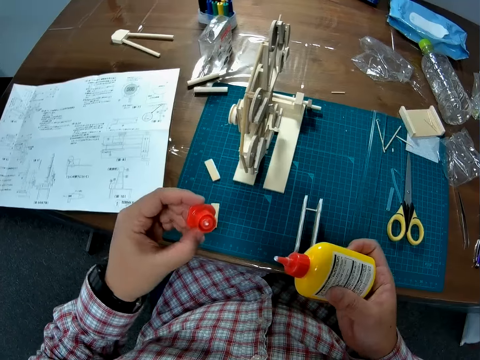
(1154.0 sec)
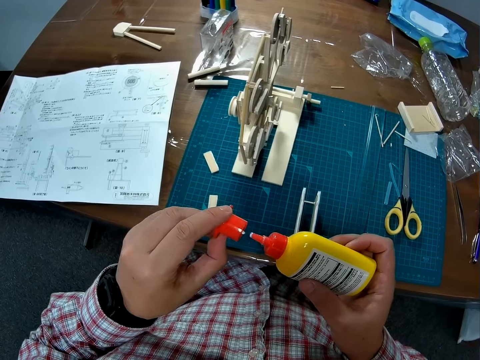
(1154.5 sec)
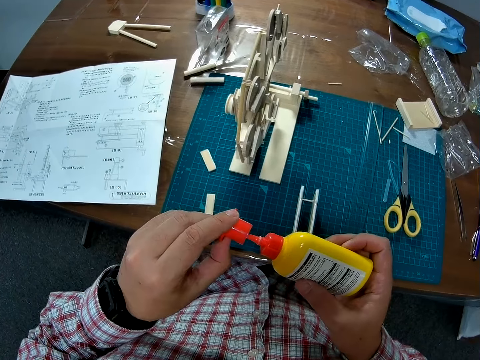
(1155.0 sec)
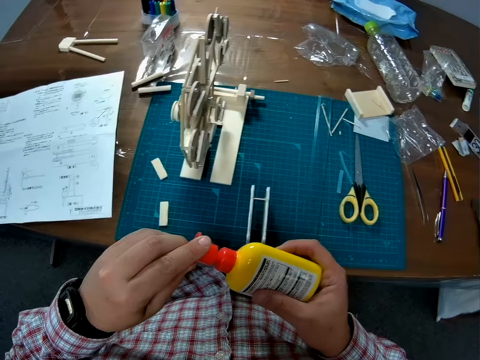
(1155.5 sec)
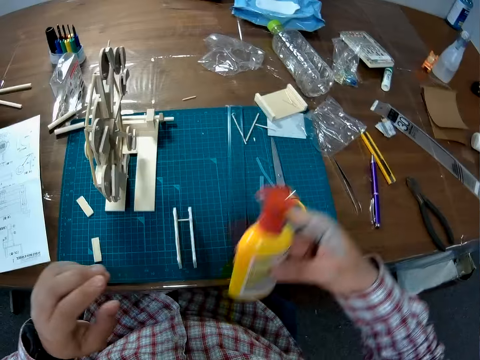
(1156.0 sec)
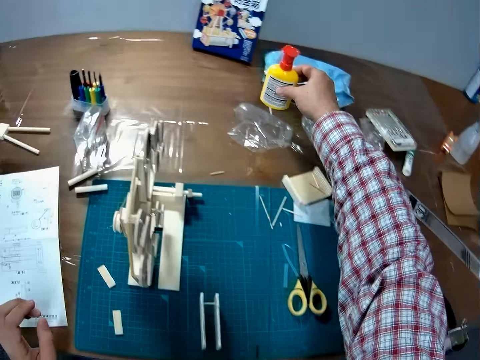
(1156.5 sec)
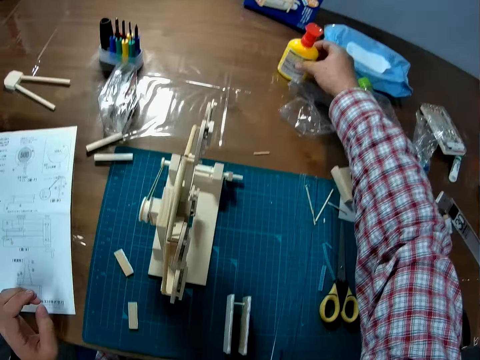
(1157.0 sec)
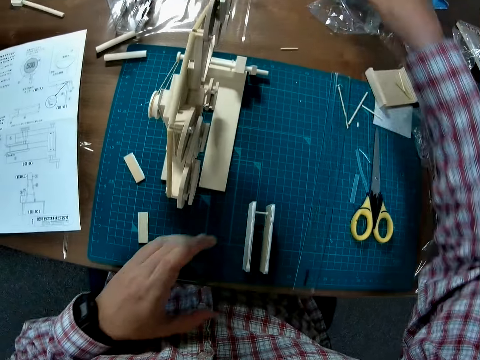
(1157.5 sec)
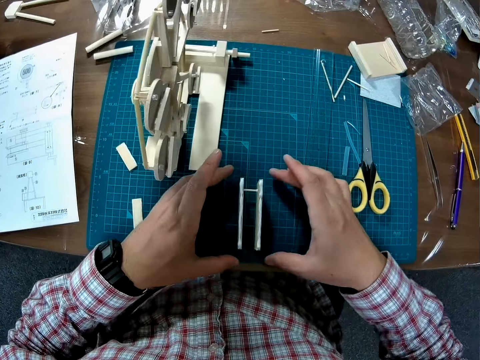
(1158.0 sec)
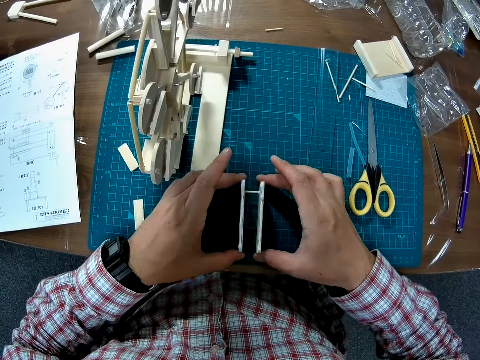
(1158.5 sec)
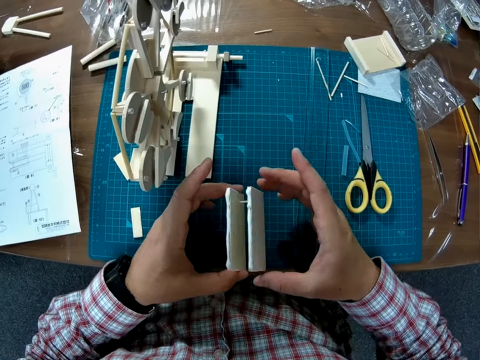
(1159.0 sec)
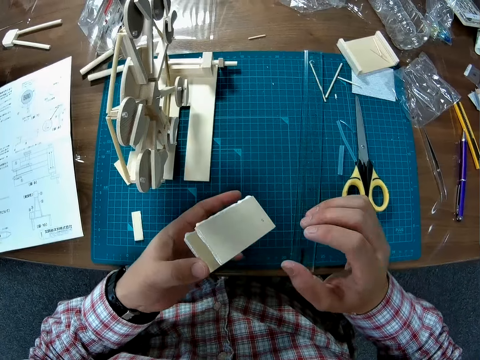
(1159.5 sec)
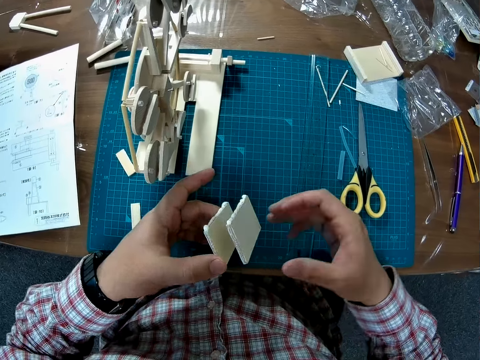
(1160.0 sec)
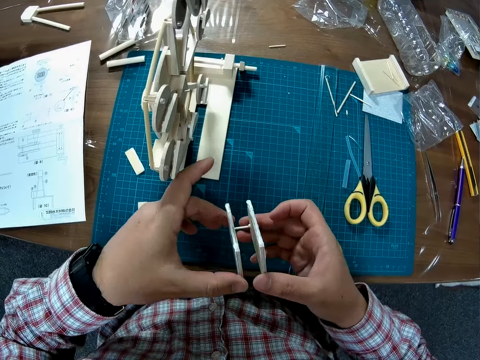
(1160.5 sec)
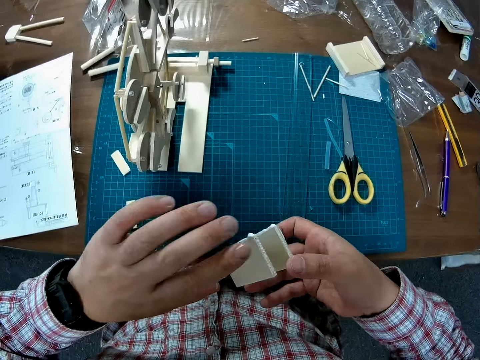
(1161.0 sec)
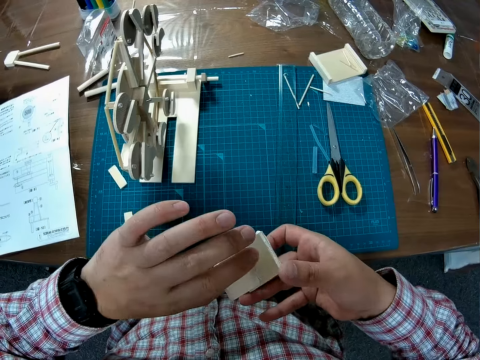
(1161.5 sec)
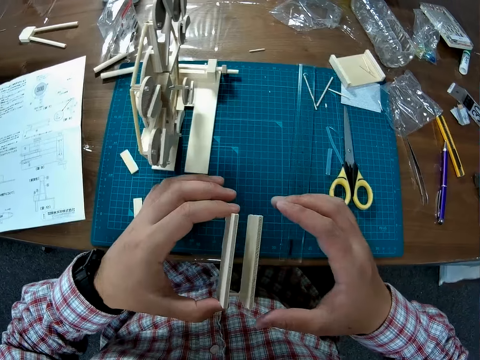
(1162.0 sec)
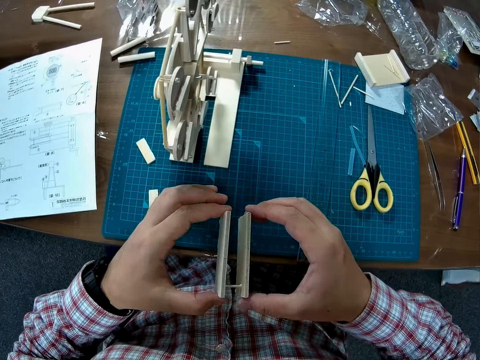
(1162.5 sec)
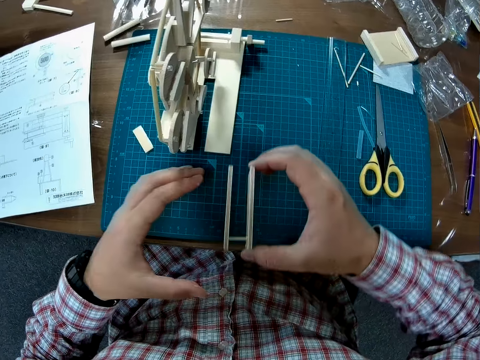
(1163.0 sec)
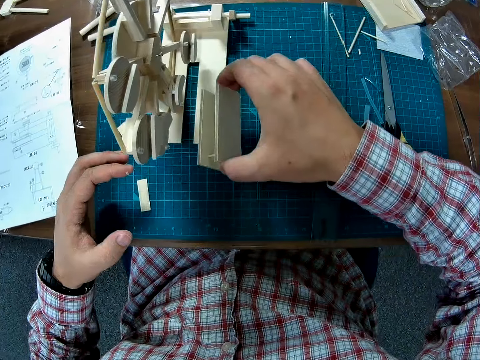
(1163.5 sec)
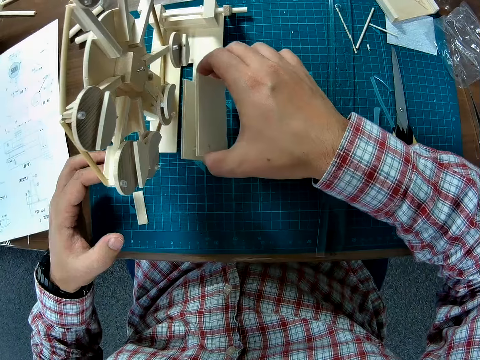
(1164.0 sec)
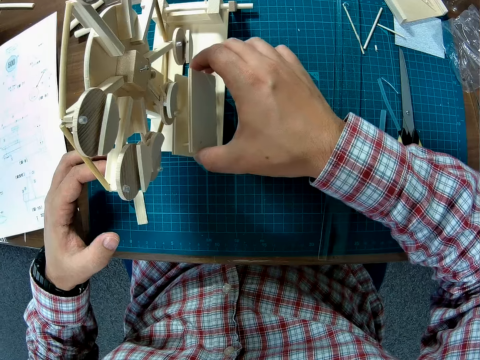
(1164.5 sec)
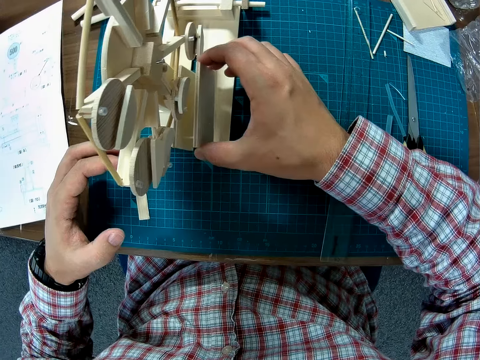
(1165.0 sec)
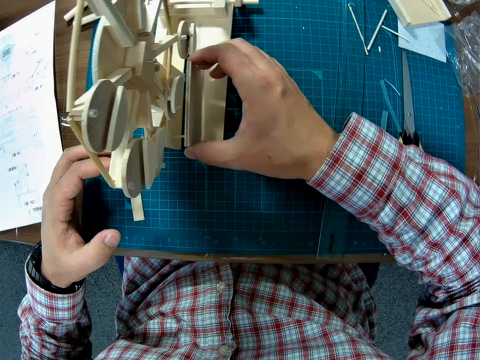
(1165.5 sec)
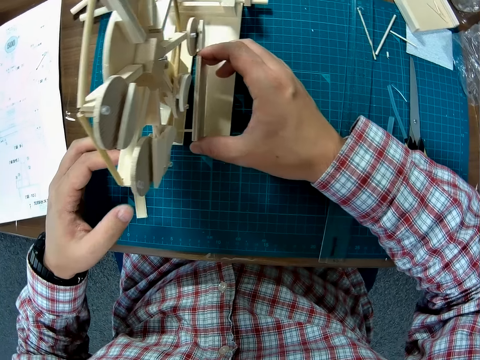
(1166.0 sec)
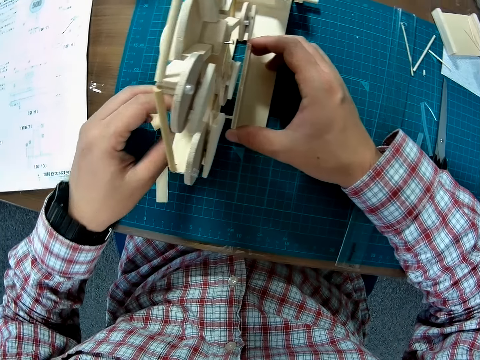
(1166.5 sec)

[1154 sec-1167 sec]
The camera wearer closes the glue container with the cover in his left hand. He puts the yellow container on the table with his right hand. He picks the wooden piece of the wooden mechanical model with his hands. He examines the wooden piece. He fixes the wooden piece on the wooden mechanical model with his right hand.

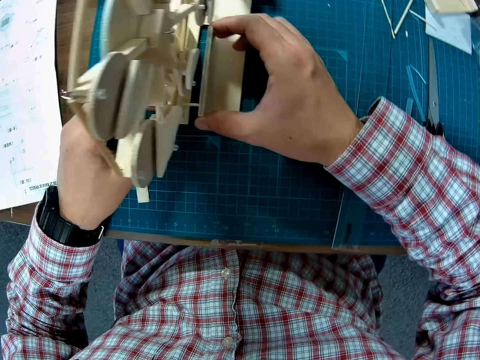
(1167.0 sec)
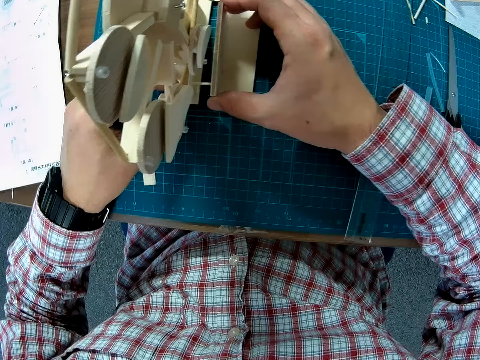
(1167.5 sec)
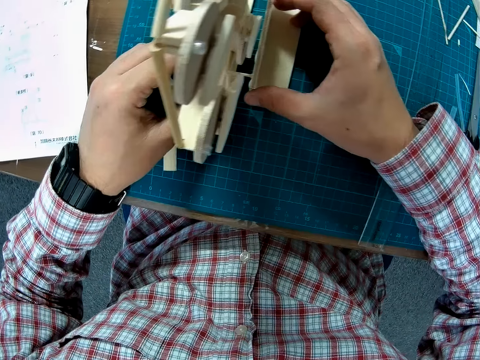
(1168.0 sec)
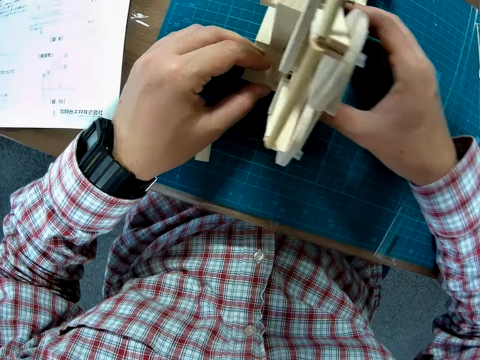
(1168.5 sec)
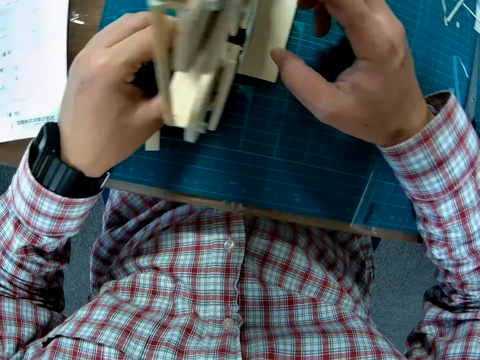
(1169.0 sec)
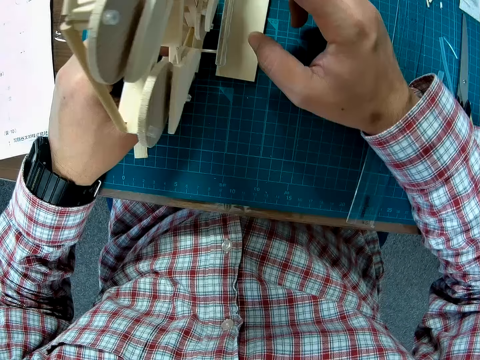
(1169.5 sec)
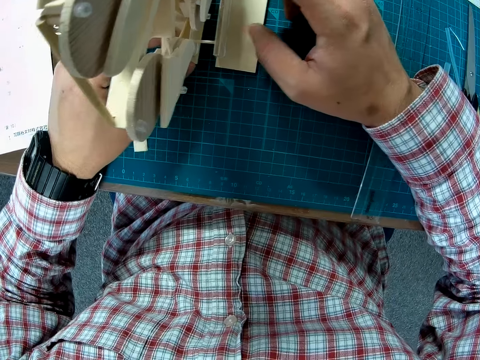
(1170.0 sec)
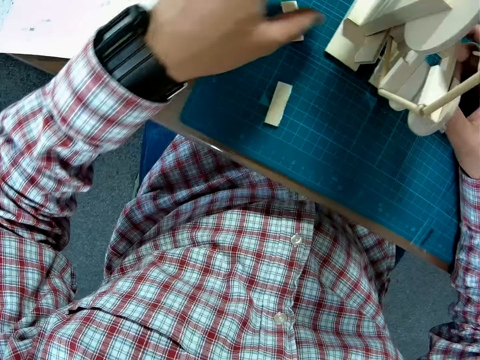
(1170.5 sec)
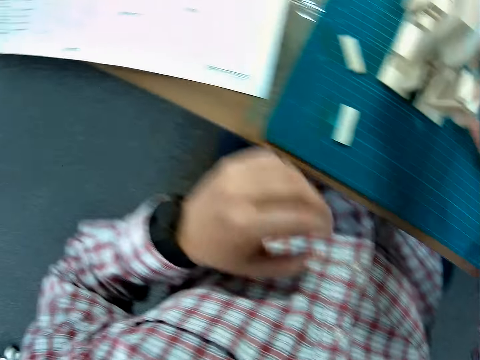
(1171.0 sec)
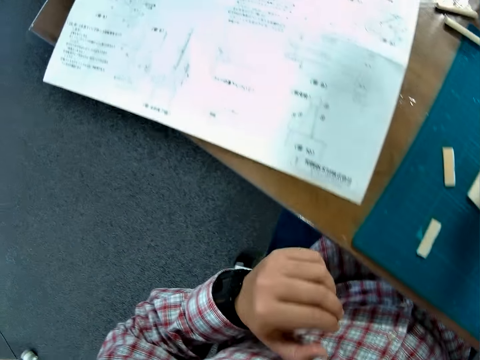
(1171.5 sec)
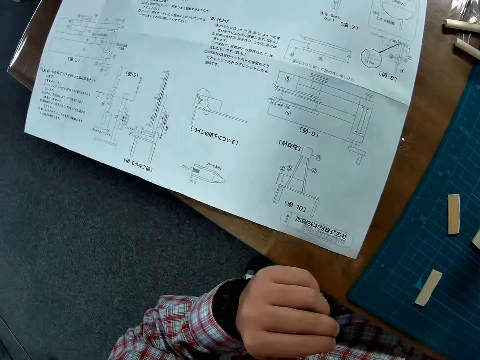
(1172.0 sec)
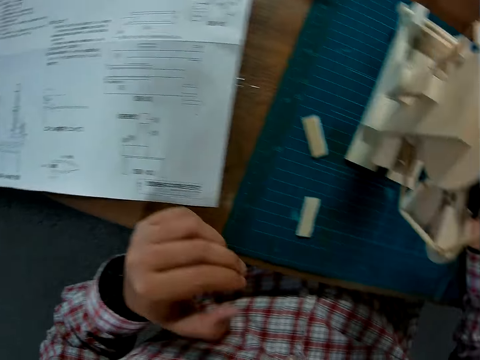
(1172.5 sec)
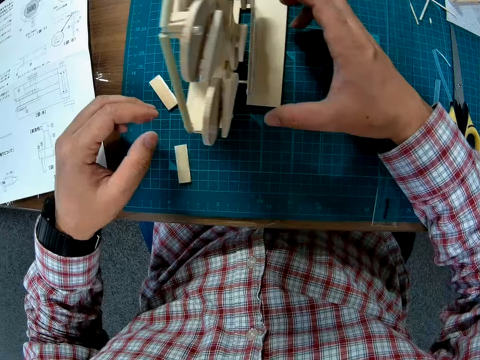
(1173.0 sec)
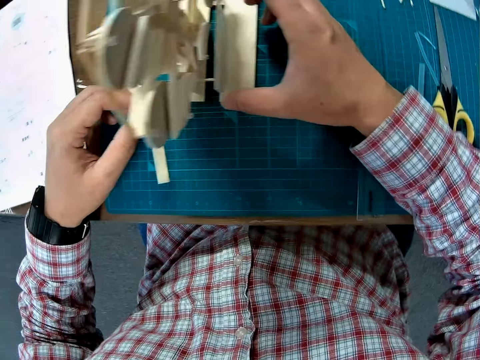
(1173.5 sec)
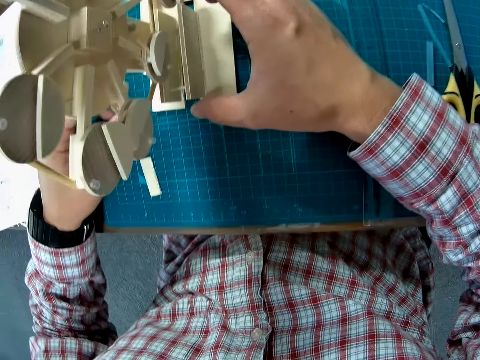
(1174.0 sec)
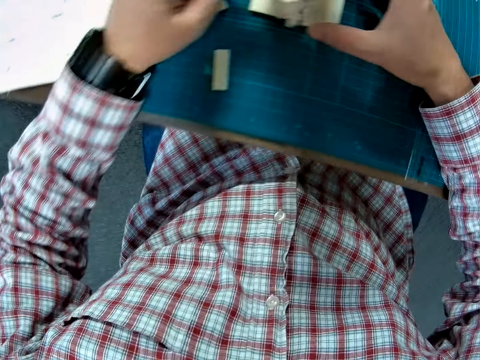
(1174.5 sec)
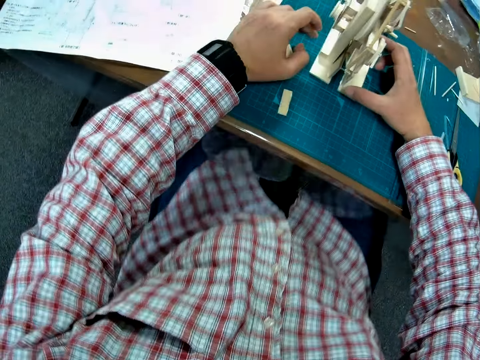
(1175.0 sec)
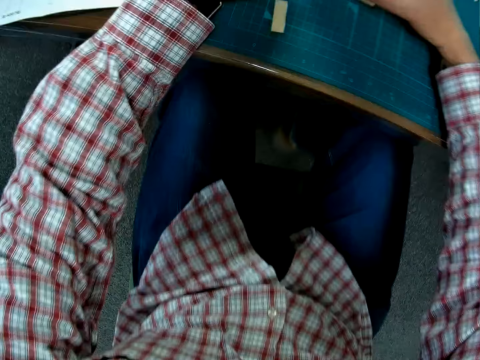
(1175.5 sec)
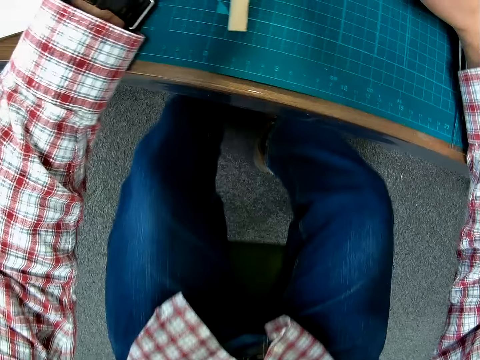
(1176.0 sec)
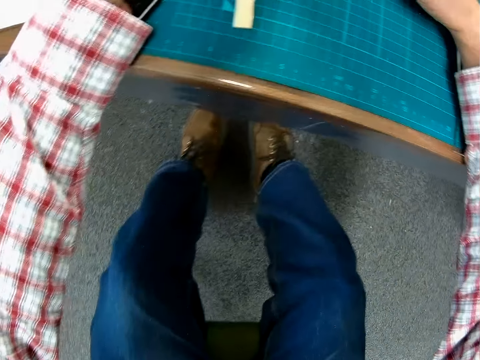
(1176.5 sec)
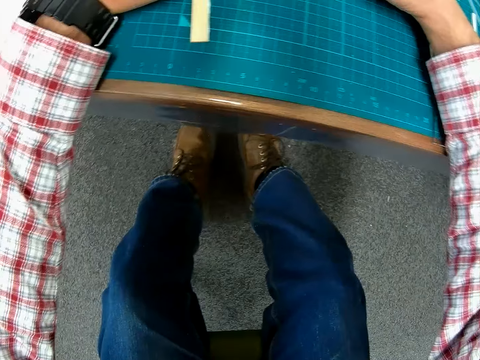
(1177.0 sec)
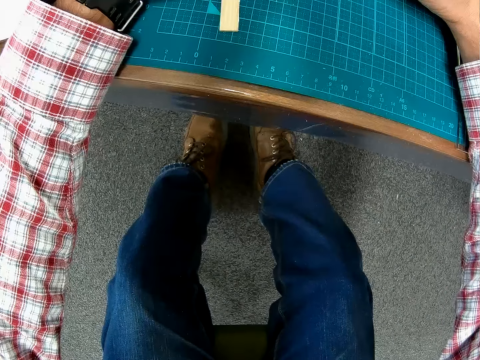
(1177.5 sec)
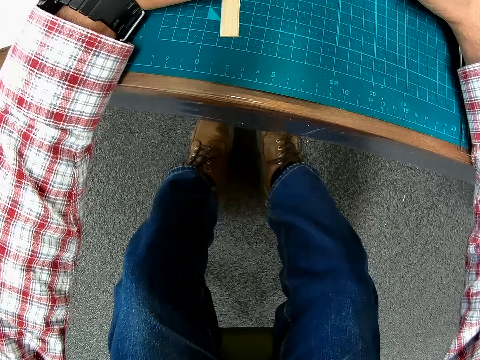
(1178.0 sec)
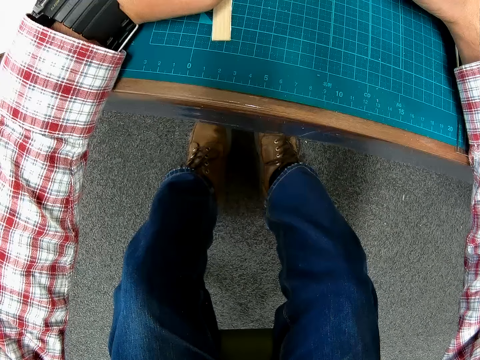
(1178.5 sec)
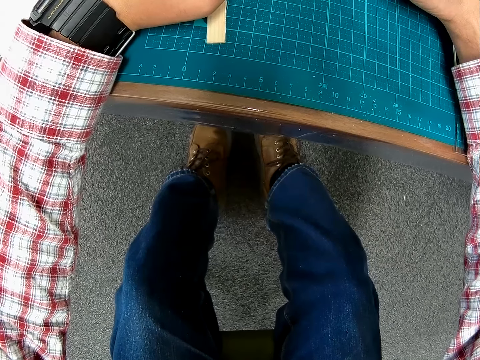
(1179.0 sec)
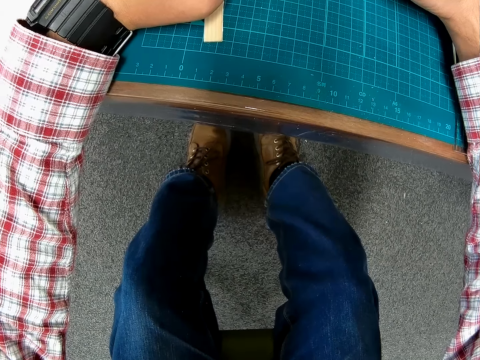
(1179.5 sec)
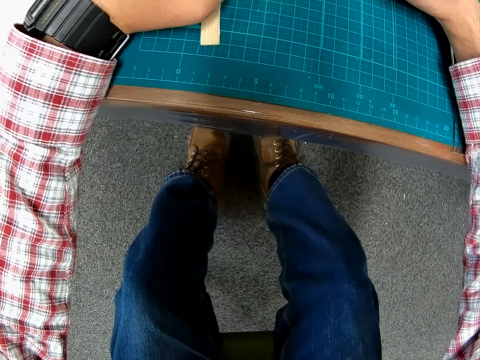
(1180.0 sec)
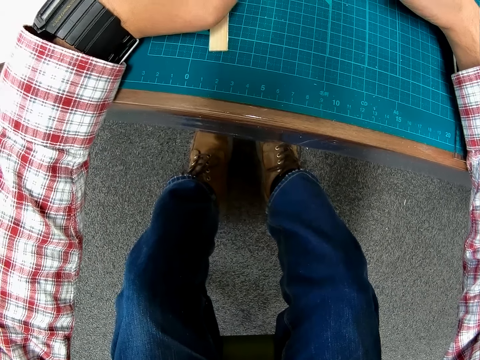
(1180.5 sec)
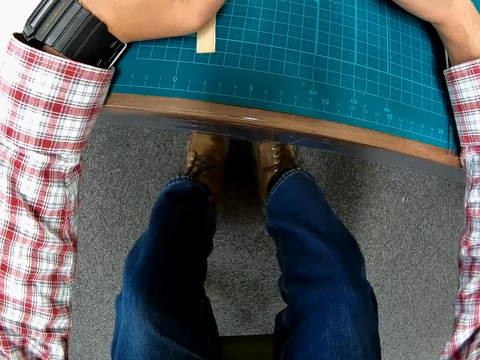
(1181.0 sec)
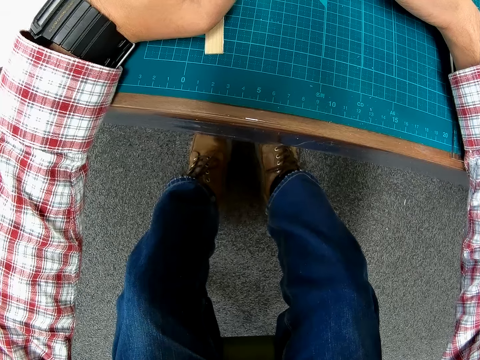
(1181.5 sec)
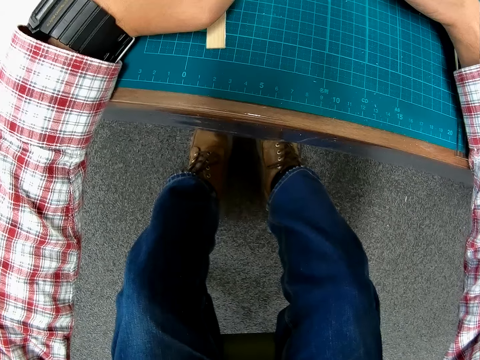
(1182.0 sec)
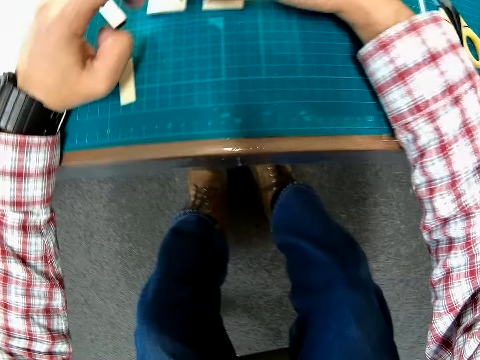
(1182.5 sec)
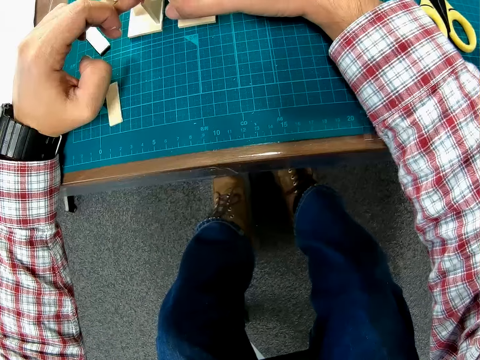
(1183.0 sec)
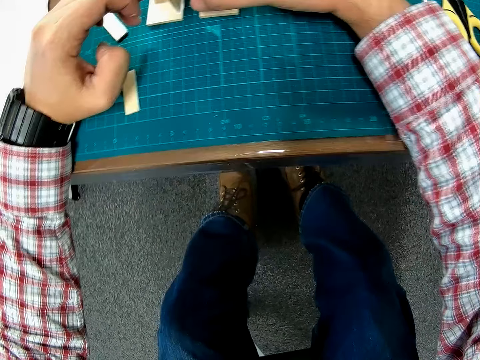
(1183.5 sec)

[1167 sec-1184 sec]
The camera wearer adjusts the wooden piece of the wooden mechanical model with his hands. He moves the hands.
